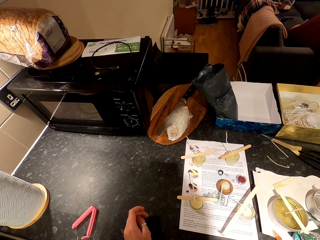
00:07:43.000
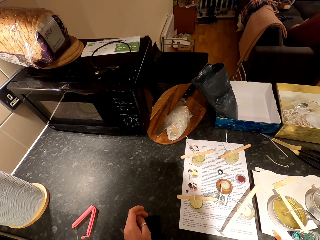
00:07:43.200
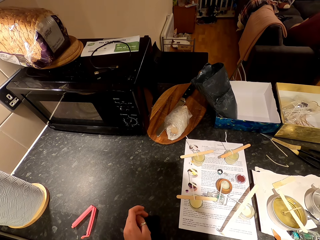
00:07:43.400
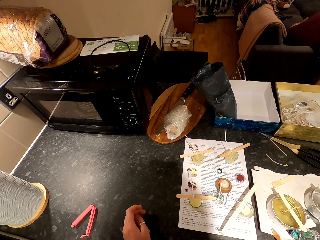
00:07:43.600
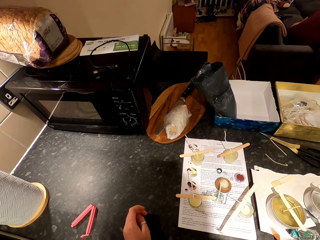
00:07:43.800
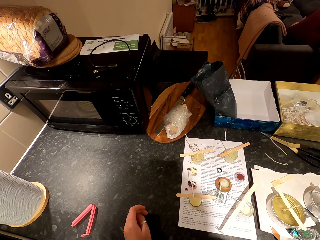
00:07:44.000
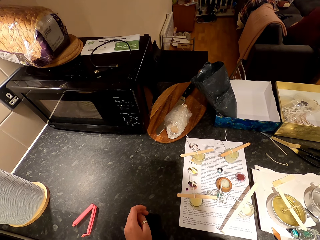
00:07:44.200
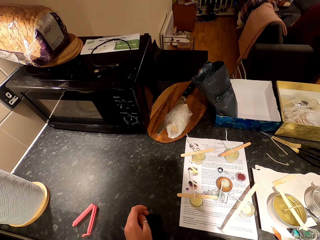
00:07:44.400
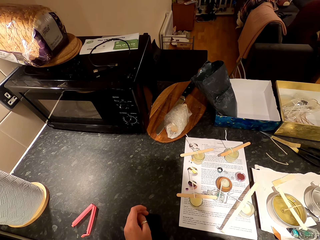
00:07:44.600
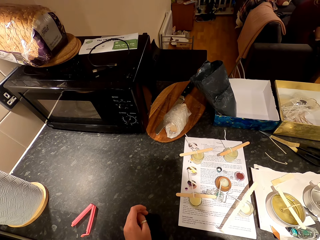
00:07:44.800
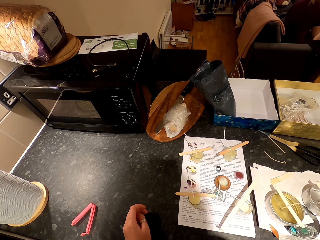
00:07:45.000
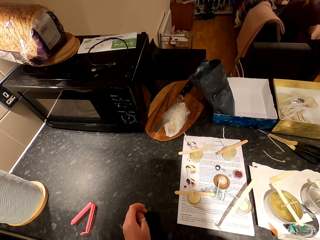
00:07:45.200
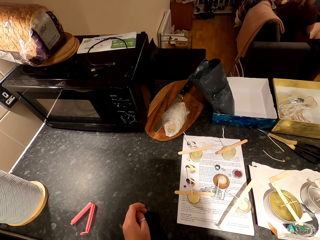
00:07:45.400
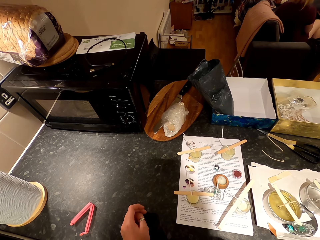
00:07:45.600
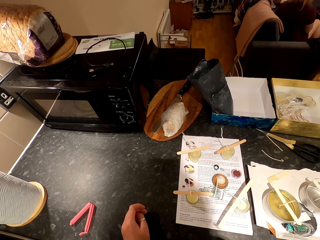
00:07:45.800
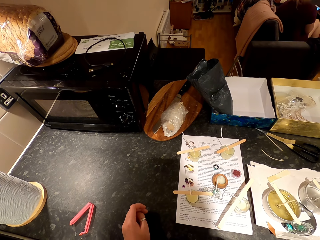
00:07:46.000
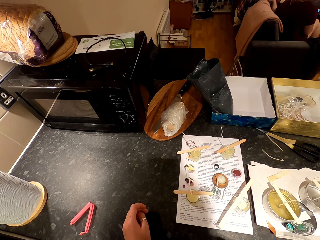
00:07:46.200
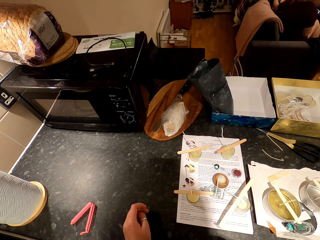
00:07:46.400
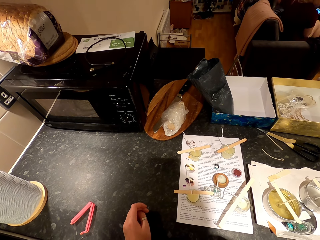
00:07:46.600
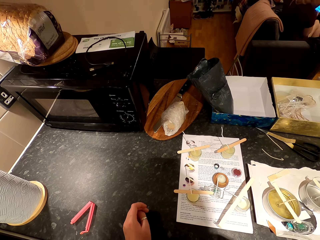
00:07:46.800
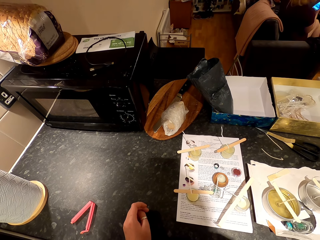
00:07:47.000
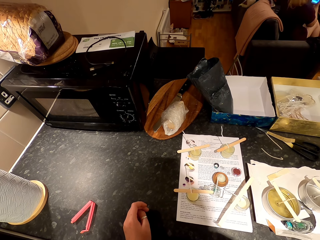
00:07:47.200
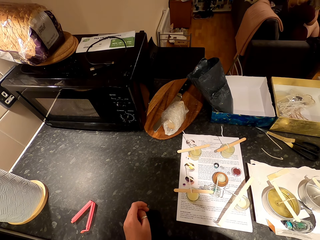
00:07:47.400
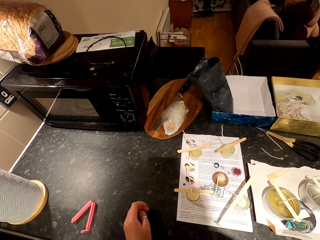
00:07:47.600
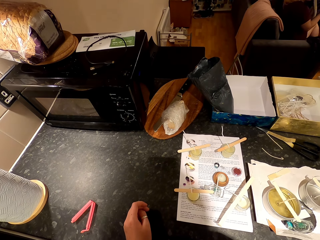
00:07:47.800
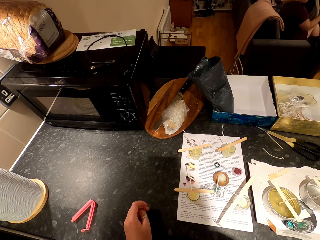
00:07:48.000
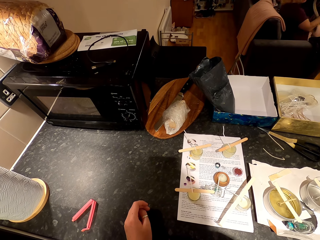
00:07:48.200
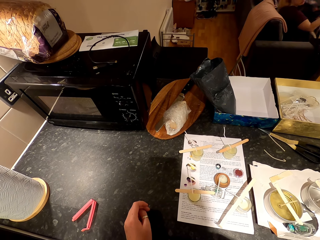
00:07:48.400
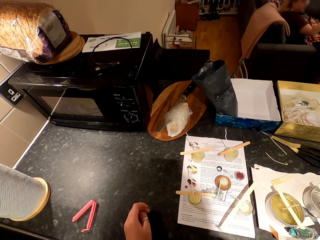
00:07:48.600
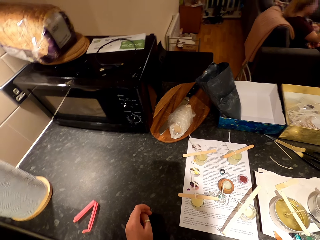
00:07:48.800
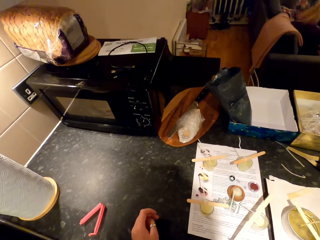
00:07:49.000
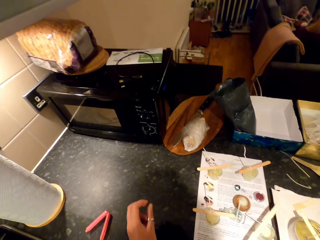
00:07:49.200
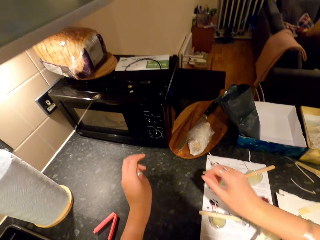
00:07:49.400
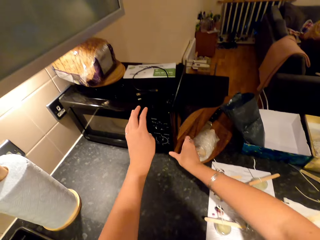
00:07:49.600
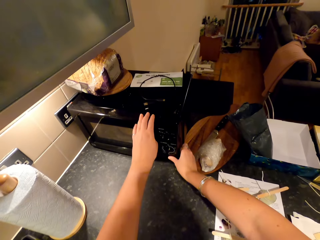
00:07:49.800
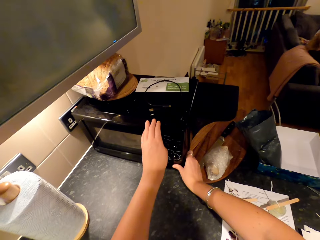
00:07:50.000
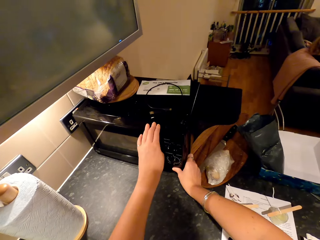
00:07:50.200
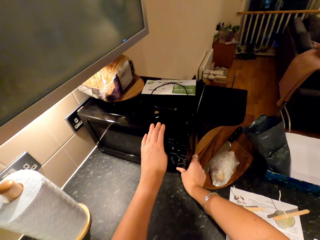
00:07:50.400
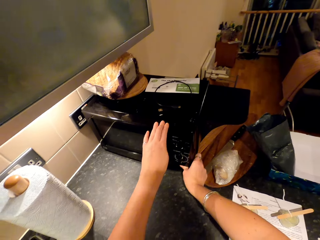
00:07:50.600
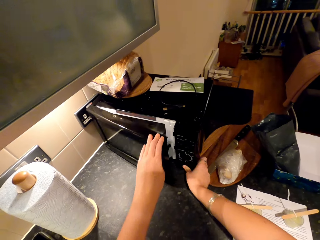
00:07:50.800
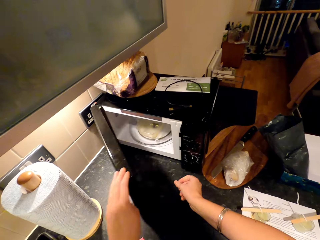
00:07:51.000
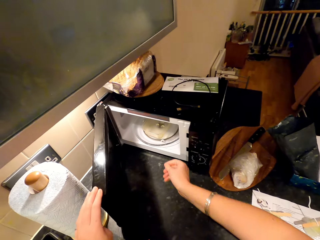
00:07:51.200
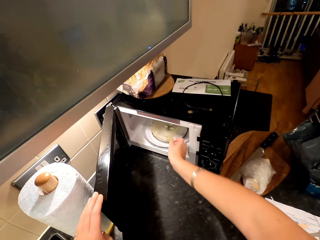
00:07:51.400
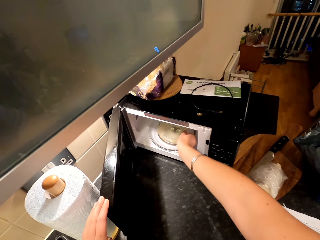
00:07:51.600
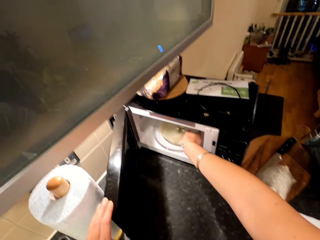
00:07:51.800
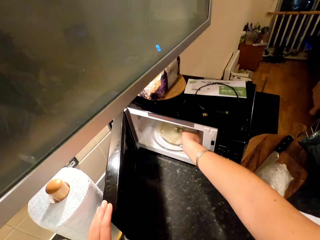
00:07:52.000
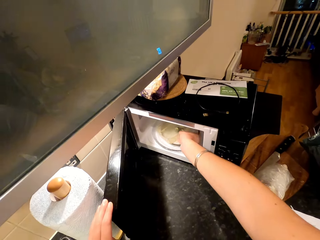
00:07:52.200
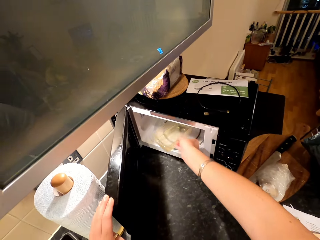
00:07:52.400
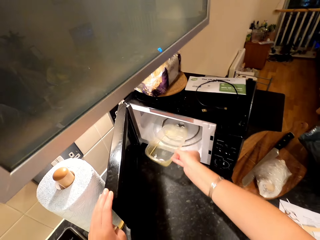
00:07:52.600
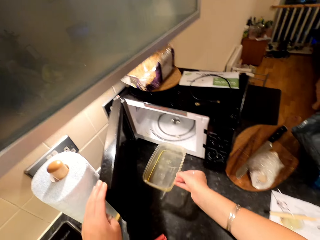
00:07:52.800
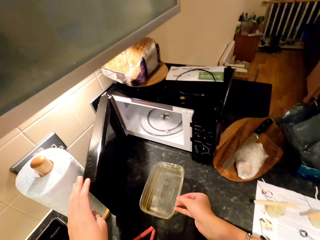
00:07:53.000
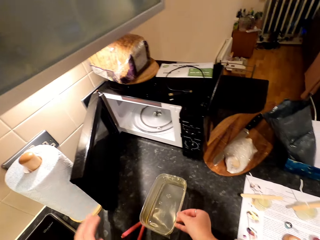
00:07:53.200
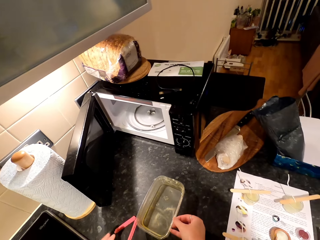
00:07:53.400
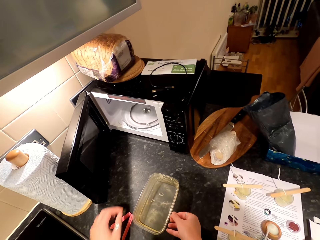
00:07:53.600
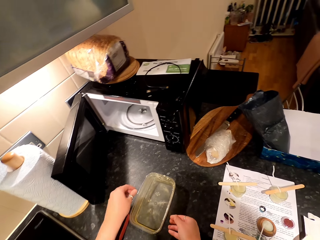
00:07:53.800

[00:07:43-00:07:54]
The camera wearer talks. A woman picks a cloth on the couch. The woman puts the cloth on her lap. The camera wearer presses a microwave button. They open the microwave. They pick the plastic dish in the microwave. They put the dish on the countertop.

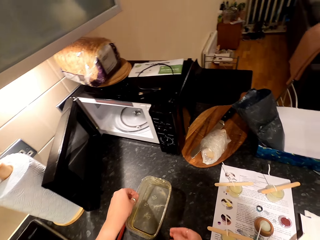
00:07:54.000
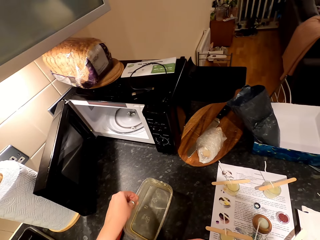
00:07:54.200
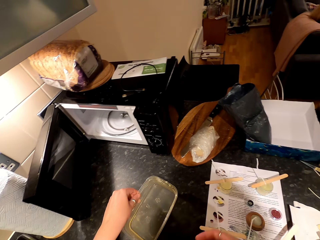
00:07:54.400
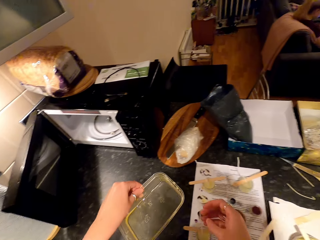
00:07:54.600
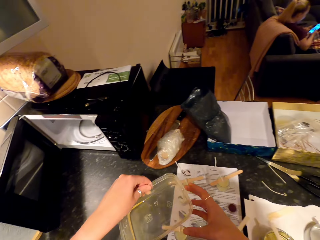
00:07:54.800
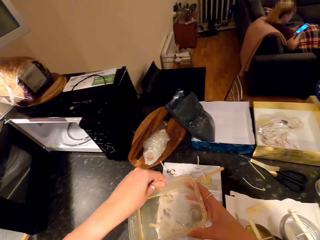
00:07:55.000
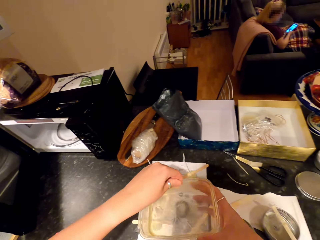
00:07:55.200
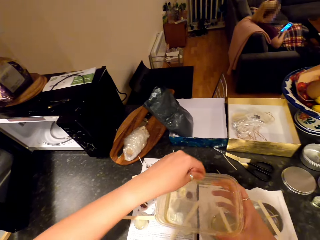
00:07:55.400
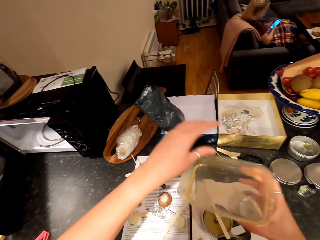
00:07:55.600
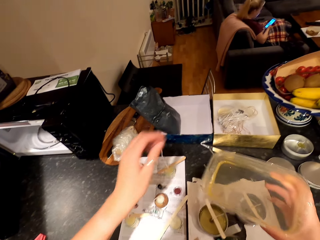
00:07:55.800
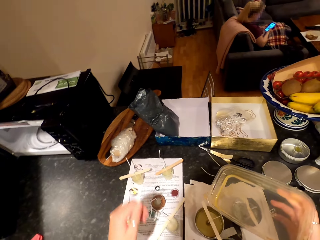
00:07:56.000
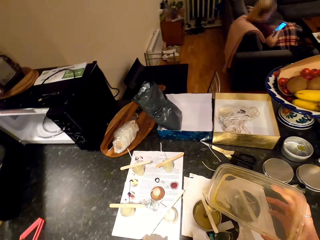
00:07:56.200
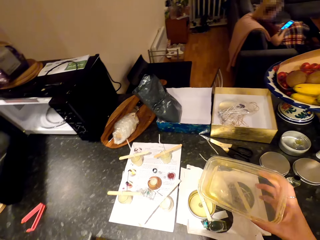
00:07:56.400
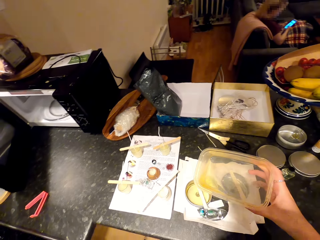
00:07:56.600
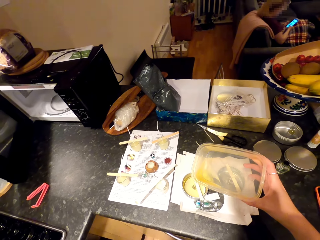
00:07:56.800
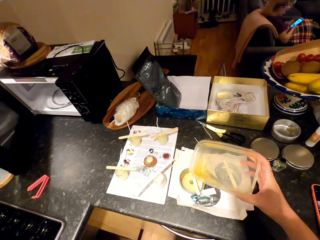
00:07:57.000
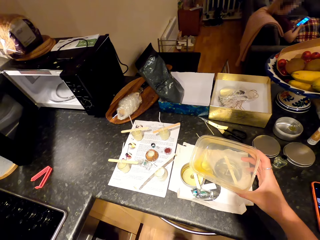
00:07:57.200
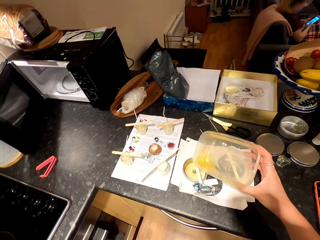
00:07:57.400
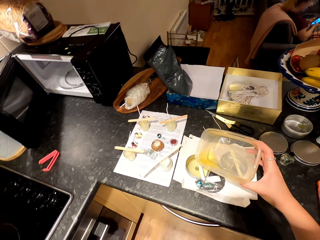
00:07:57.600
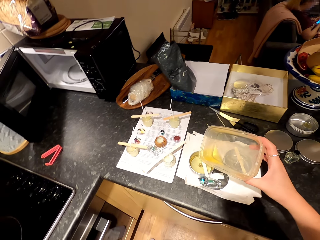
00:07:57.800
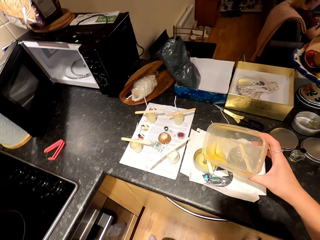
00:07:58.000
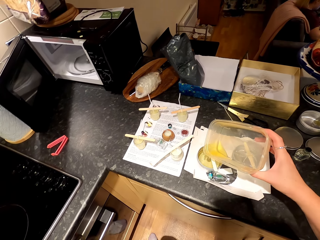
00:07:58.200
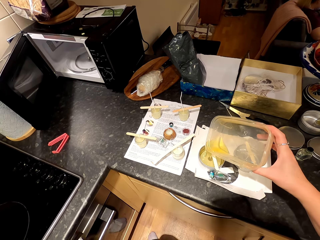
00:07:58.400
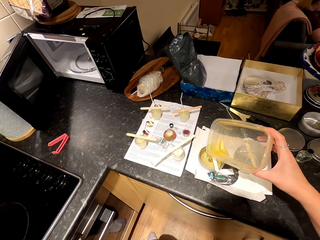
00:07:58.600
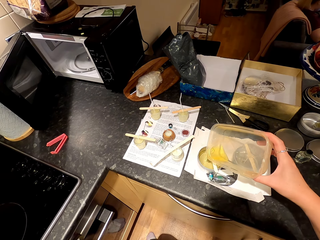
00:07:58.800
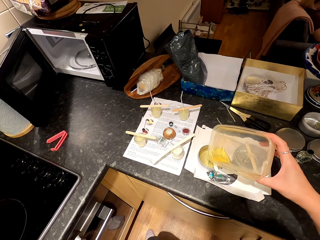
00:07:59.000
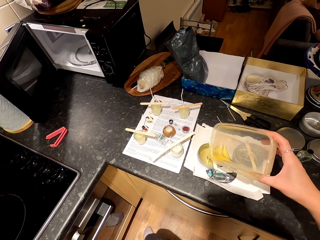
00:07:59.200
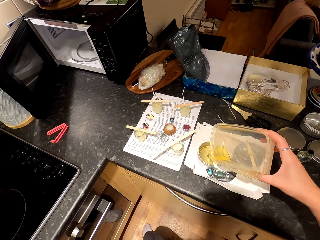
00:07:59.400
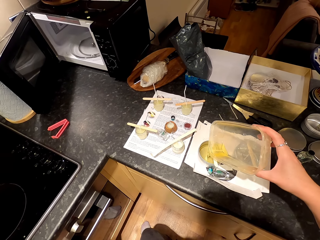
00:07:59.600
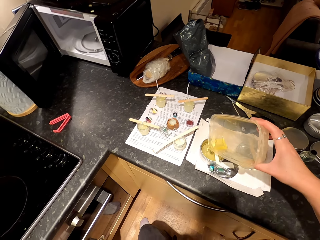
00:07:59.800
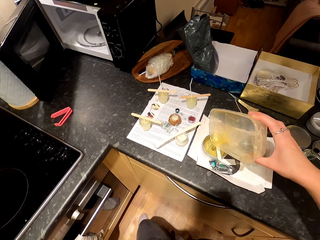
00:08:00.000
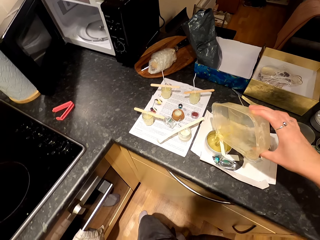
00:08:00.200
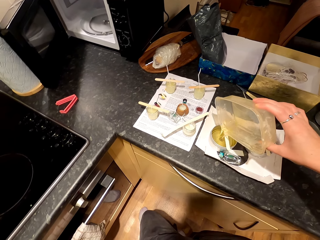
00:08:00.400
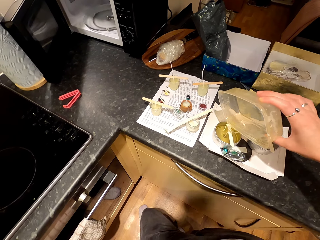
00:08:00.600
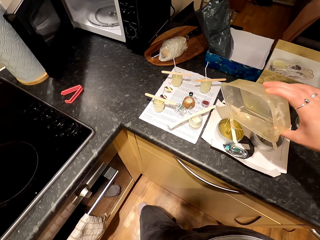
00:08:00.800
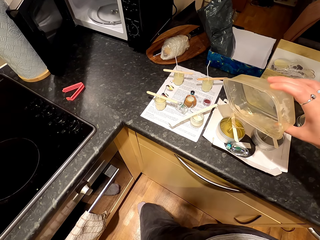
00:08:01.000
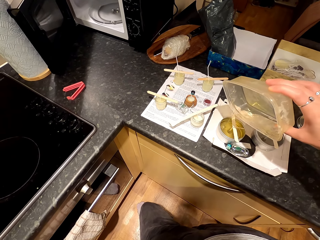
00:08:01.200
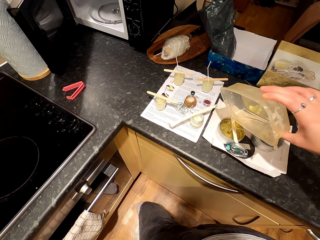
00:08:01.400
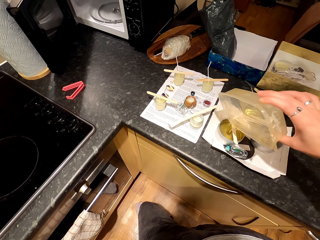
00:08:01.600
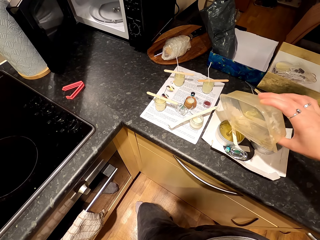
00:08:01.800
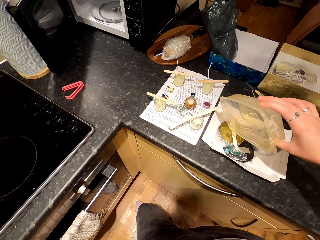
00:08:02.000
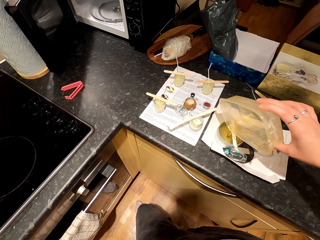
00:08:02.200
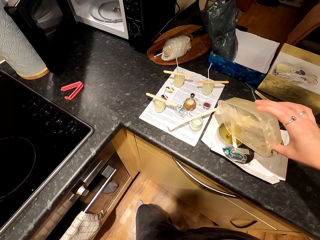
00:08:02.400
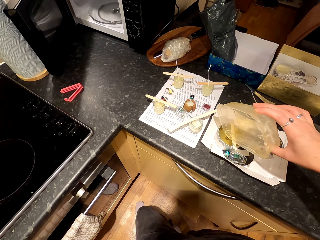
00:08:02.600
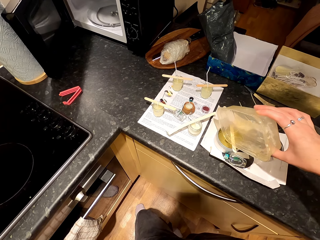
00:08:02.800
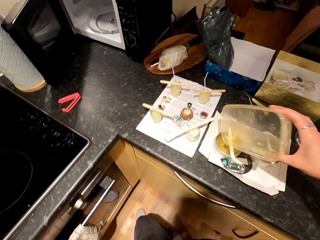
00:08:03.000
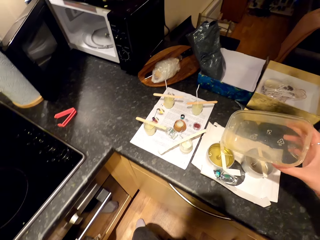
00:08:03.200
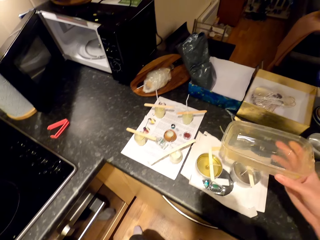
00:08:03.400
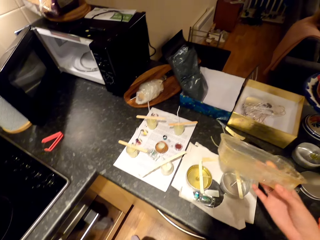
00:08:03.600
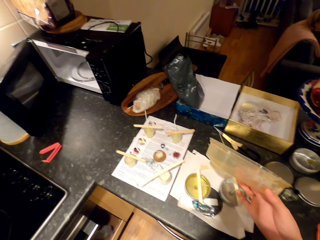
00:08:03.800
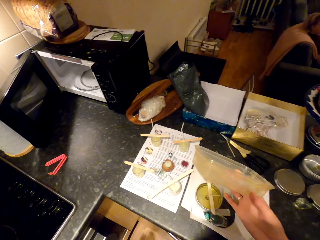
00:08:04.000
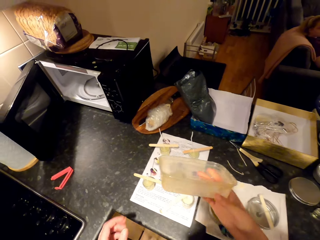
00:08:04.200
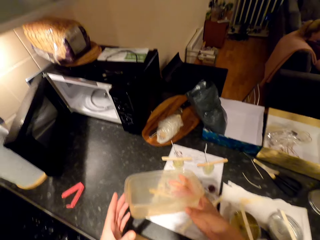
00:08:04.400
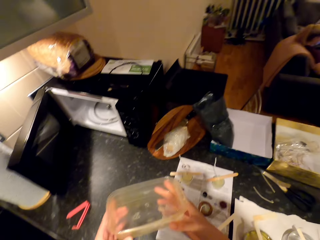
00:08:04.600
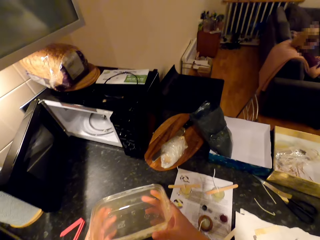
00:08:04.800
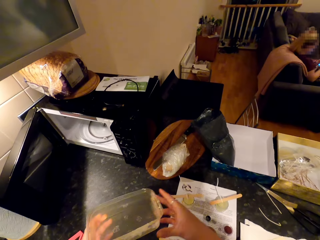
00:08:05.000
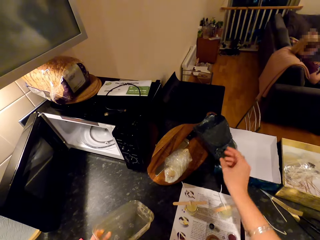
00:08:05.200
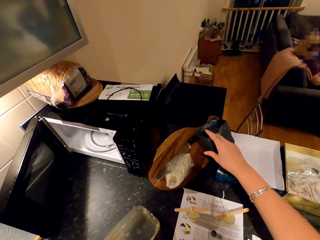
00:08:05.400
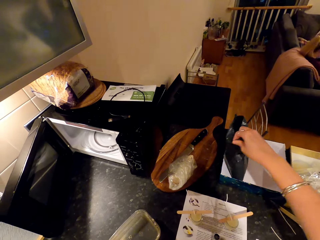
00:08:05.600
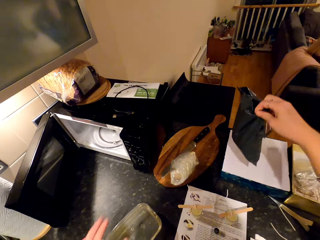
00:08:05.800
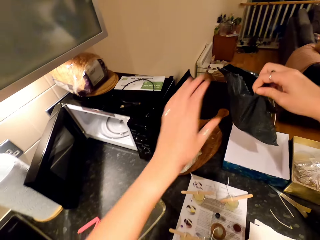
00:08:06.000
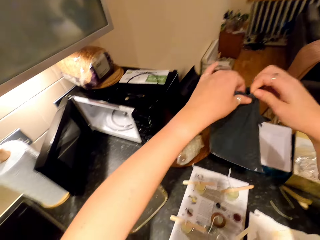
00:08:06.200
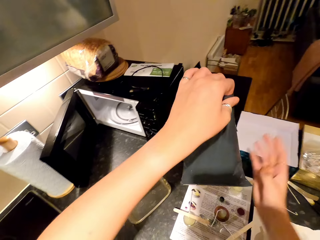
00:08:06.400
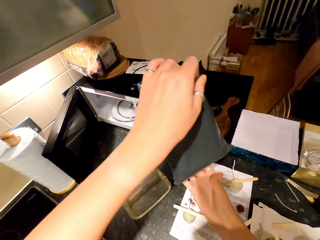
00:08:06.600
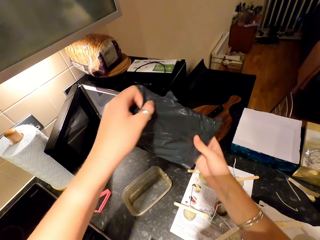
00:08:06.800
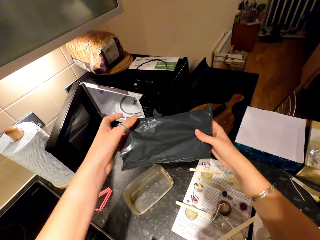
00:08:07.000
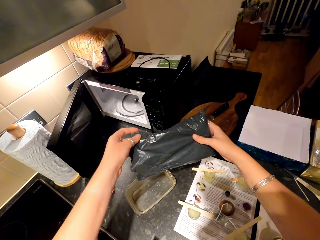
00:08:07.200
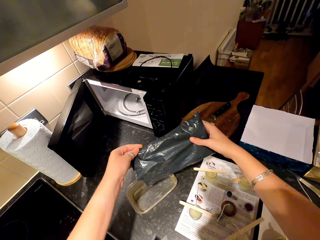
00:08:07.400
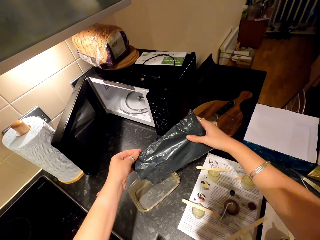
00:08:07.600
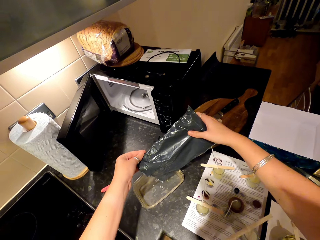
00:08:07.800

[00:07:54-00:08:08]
The camera wearer picks the plastic dish on the countertop with the left hand. A woman browses her phone. The camera wearer transfers the dish to the right hand. They turn the dish. They pour the content into the metal dish. The woman sits on the couch. The camera wearer picks the dish with the other hand. They place the plastic dish on the counter. They pick a black paper on the counter.
